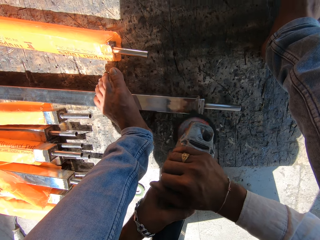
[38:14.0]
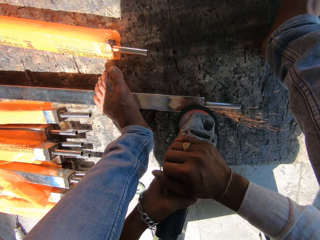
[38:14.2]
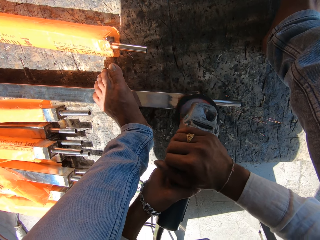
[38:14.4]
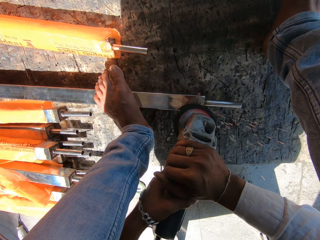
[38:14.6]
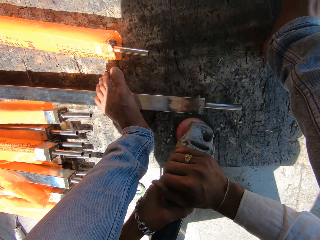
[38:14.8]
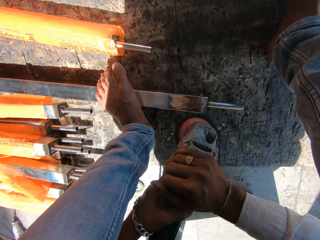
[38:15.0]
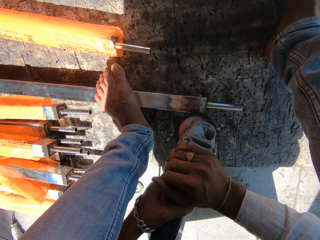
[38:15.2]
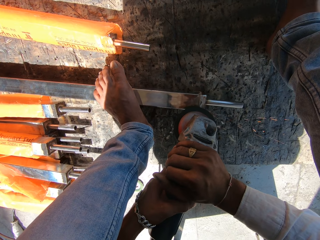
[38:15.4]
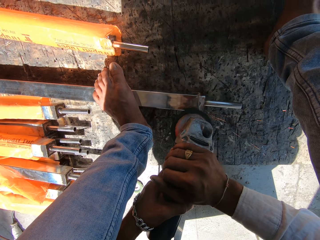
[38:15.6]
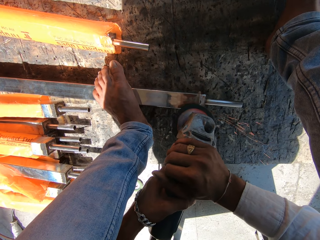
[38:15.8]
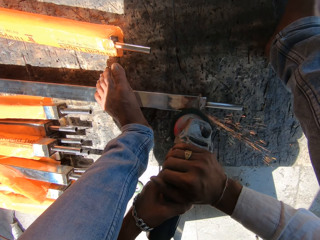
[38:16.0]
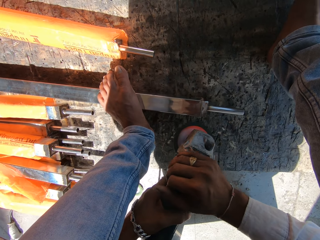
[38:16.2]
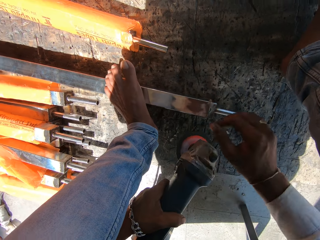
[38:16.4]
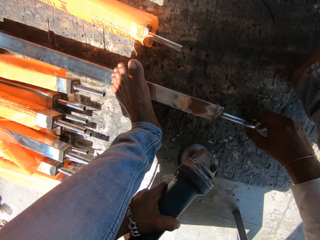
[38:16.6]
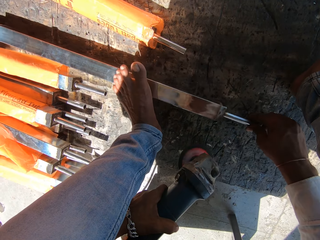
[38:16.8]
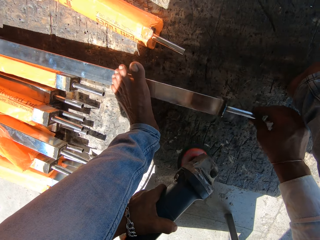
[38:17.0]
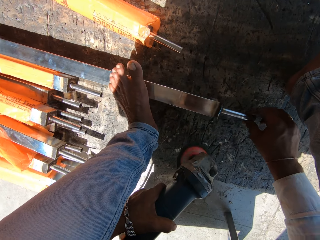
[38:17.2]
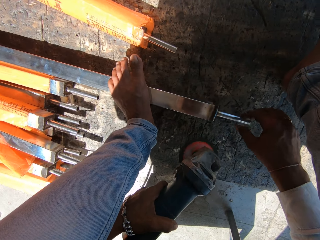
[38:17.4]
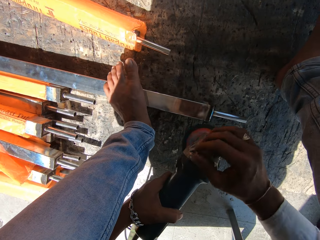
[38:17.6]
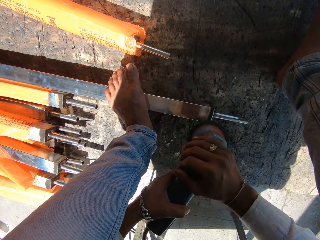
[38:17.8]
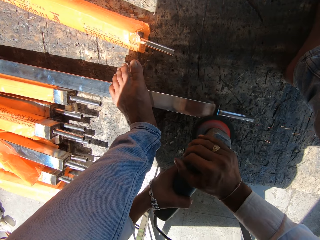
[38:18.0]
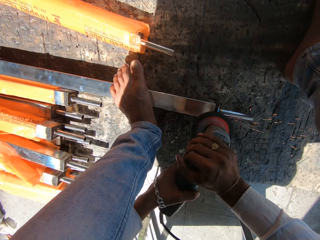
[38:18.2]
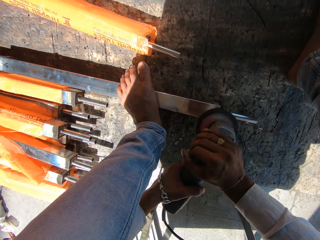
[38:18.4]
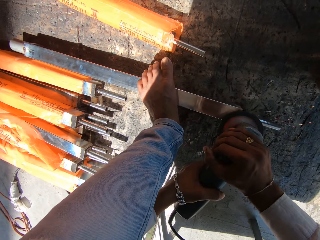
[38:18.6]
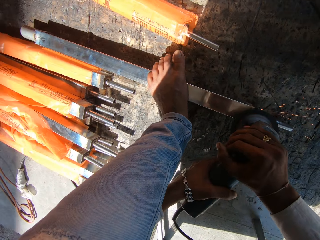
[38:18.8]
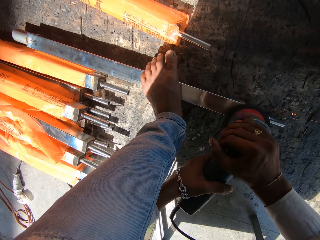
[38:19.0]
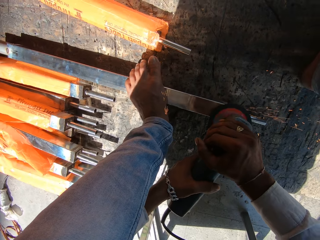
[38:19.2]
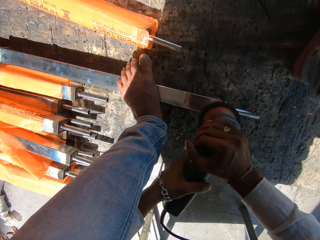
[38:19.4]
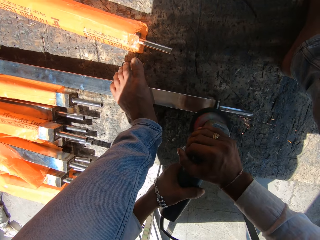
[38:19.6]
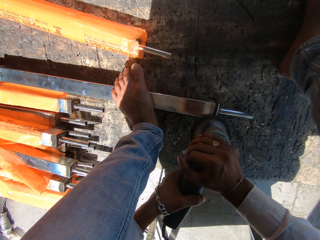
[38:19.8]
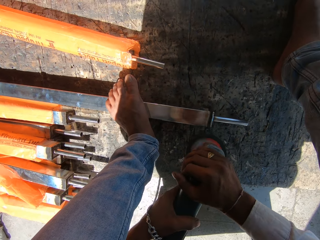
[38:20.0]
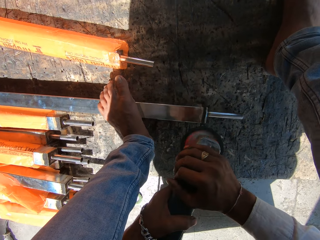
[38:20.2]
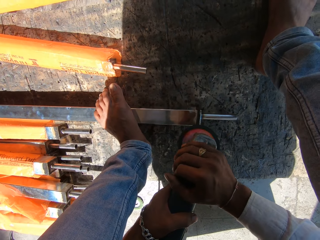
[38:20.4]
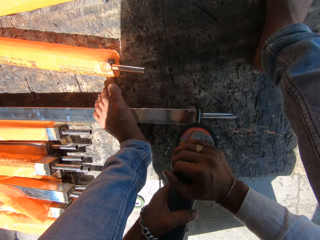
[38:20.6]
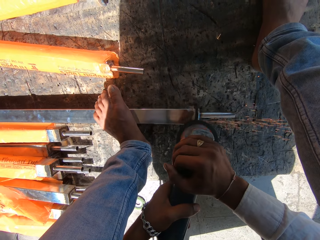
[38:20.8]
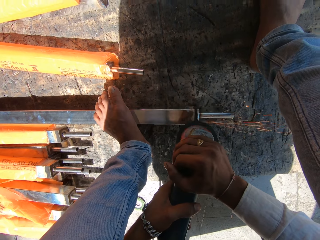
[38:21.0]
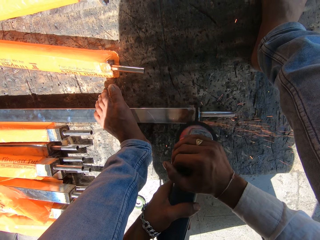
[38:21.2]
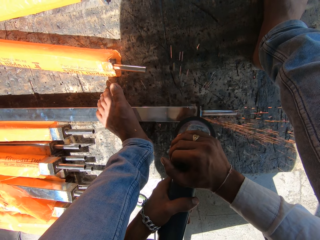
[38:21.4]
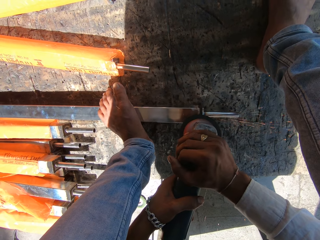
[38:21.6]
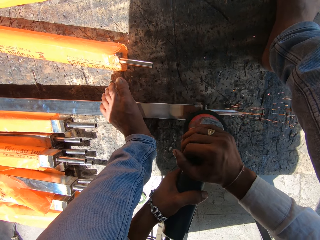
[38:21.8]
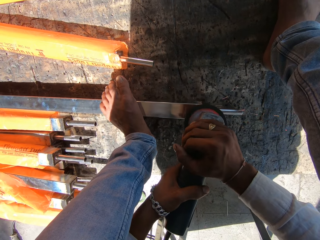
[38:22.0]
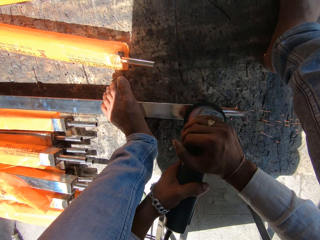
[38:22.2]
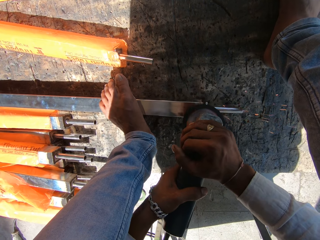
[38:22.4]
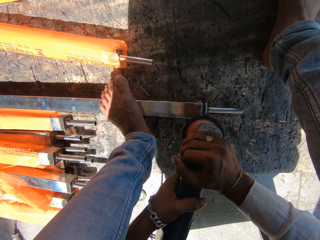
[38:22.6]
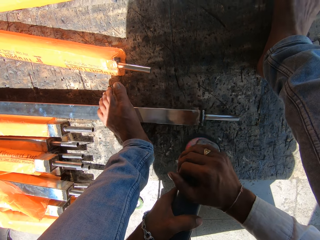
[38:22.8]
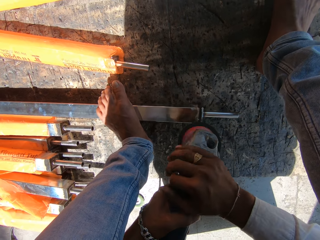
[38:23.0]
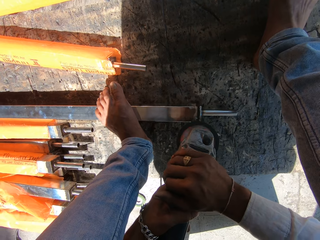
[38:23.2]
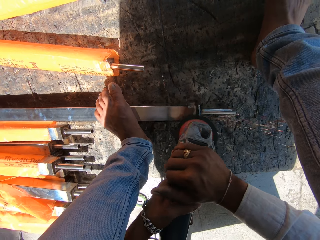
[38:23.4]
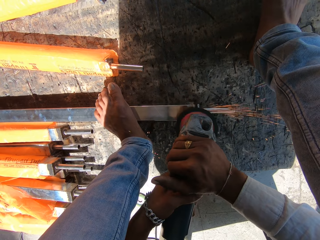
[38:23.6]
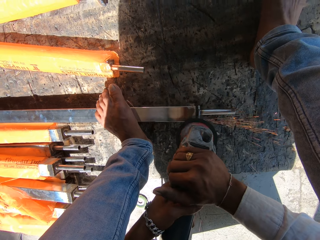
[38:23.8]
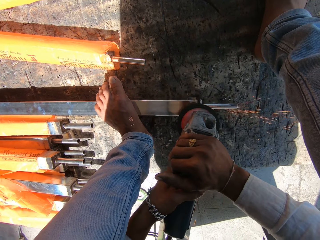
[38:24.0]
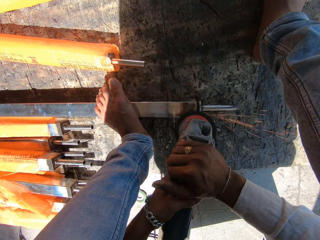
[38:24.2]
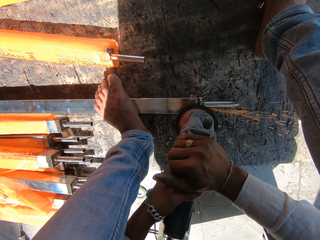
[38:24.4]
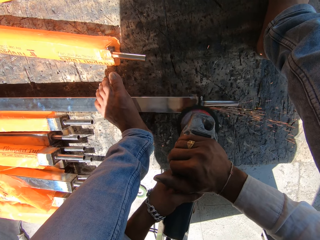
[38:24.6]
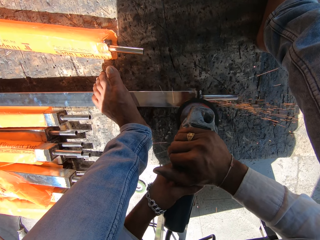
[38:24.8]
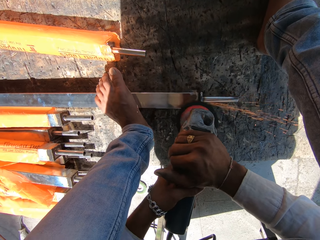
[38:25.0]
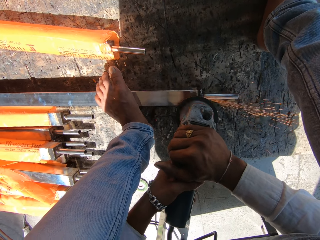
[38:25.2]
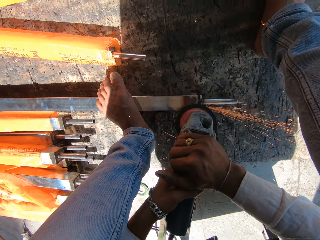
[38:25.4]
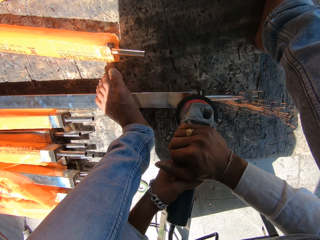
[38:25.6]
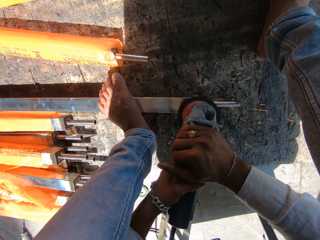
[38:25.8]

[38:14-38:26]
The camera wearer holds the angle grinder with his left hand. He turns the metal baluster on the floor with his right hand. He holds the angle grinder with both hands. He sands the metal baluster on the floor with the angle grinder in both hands.

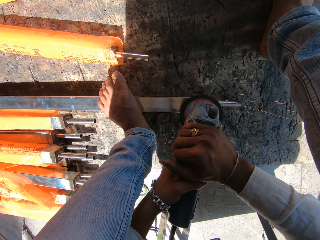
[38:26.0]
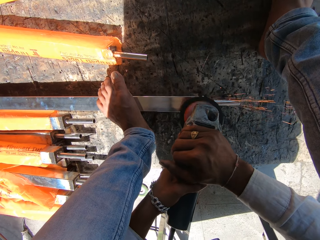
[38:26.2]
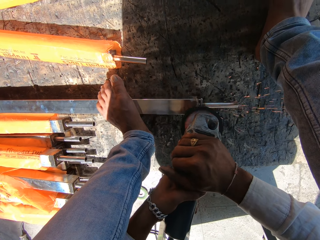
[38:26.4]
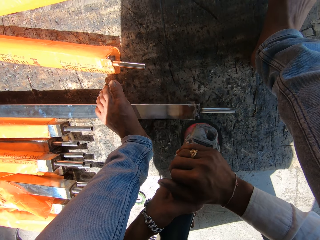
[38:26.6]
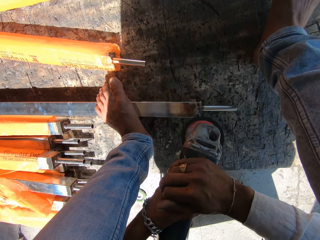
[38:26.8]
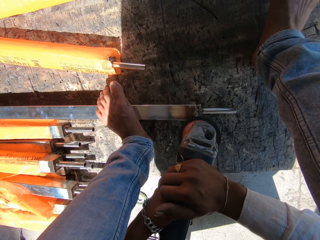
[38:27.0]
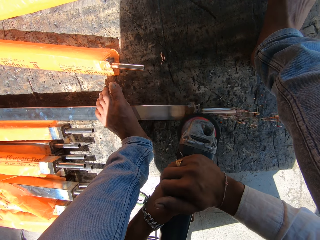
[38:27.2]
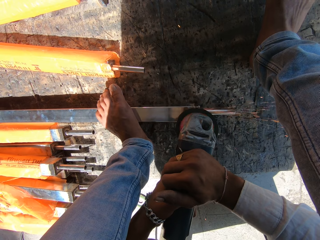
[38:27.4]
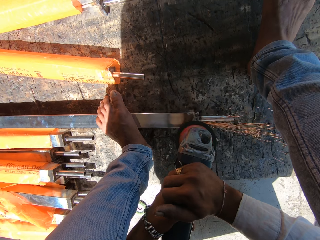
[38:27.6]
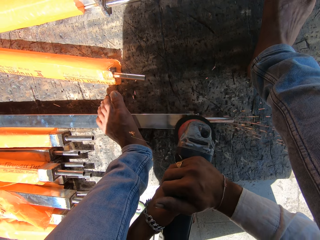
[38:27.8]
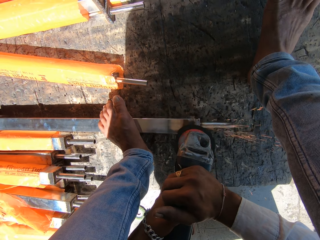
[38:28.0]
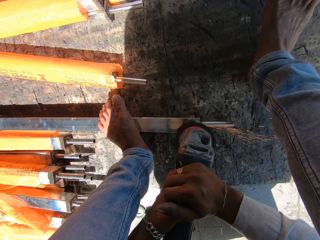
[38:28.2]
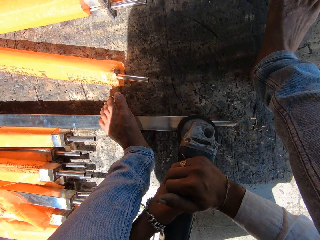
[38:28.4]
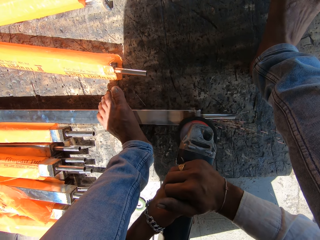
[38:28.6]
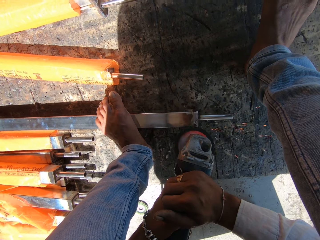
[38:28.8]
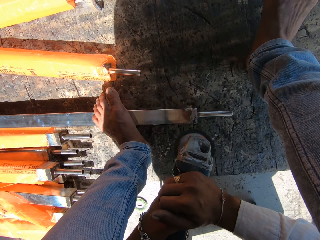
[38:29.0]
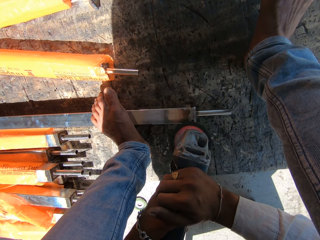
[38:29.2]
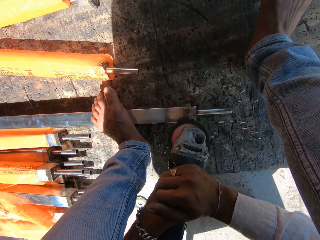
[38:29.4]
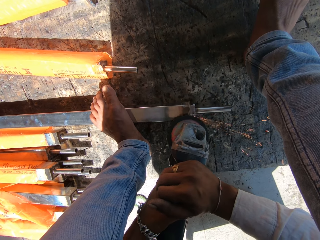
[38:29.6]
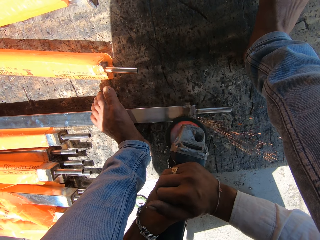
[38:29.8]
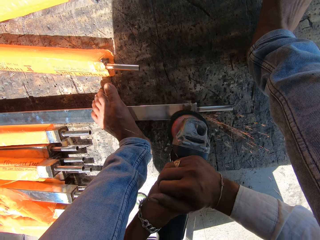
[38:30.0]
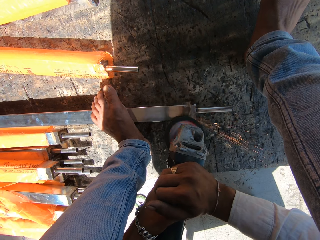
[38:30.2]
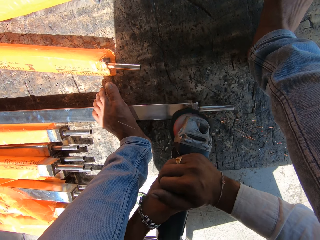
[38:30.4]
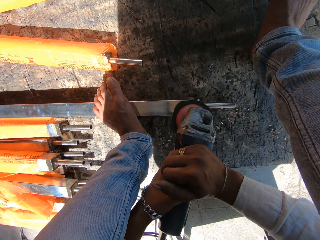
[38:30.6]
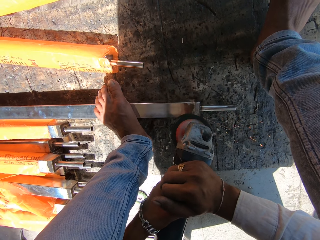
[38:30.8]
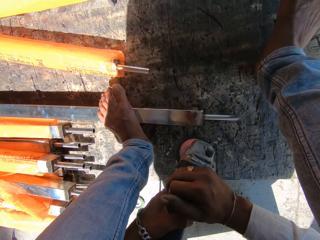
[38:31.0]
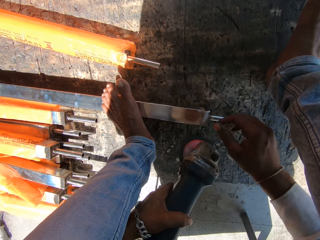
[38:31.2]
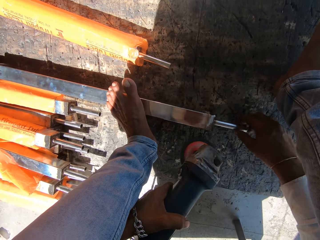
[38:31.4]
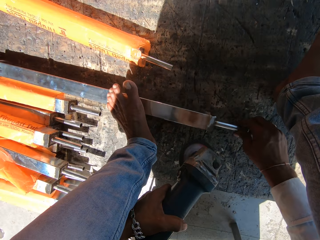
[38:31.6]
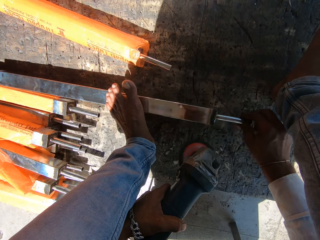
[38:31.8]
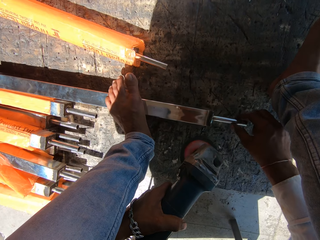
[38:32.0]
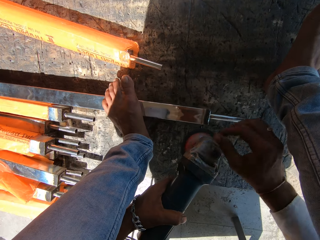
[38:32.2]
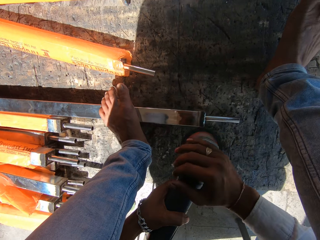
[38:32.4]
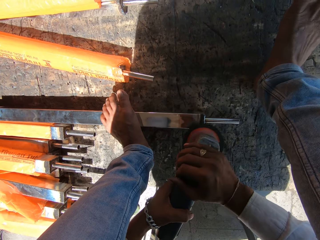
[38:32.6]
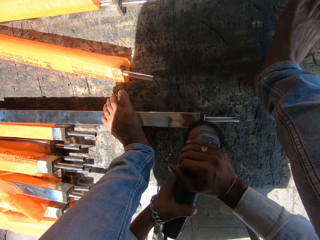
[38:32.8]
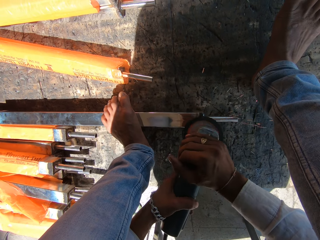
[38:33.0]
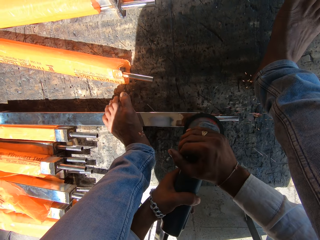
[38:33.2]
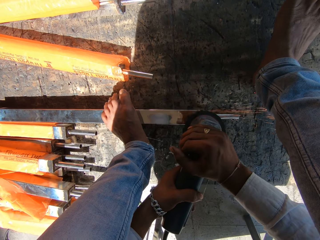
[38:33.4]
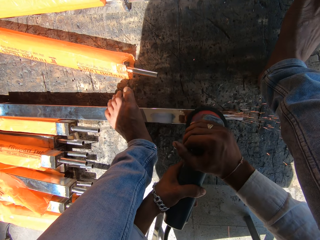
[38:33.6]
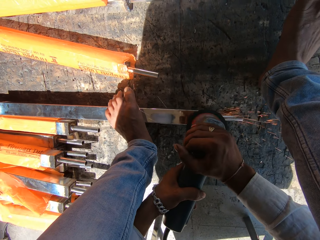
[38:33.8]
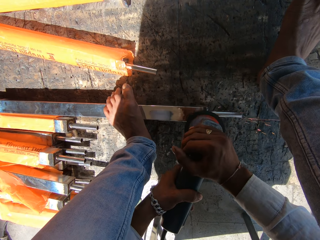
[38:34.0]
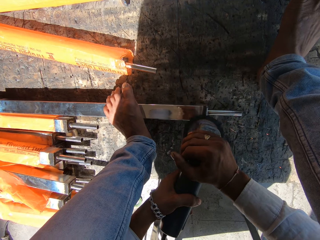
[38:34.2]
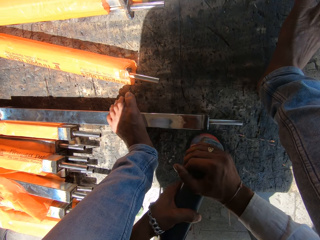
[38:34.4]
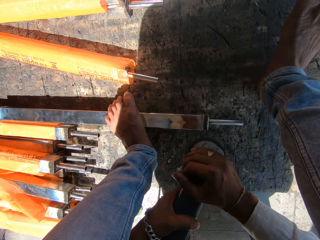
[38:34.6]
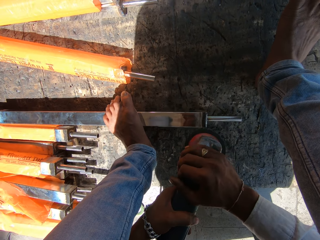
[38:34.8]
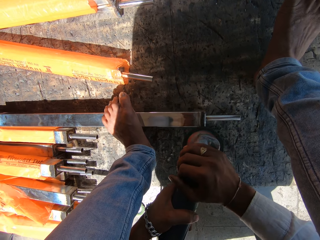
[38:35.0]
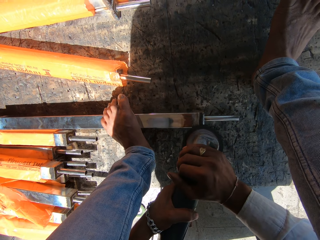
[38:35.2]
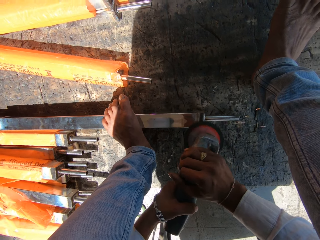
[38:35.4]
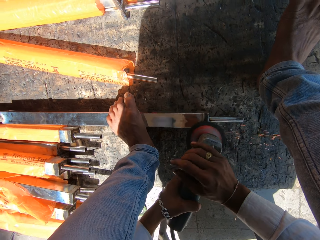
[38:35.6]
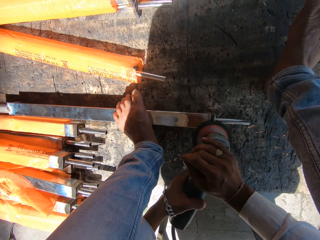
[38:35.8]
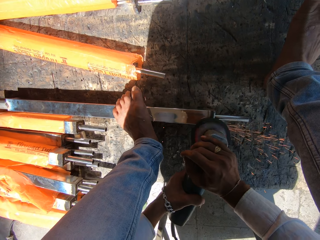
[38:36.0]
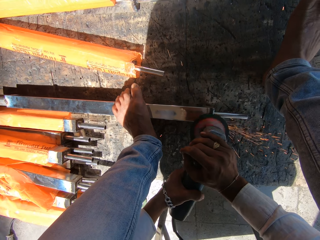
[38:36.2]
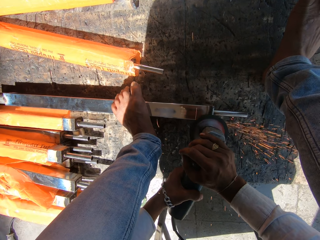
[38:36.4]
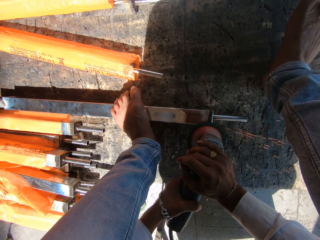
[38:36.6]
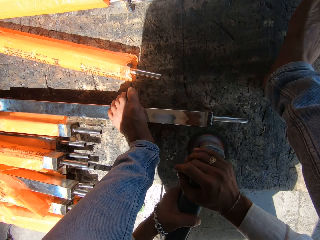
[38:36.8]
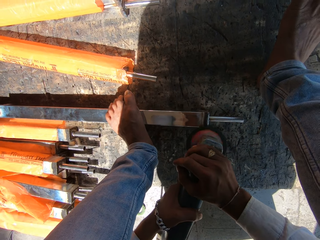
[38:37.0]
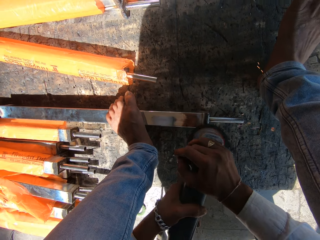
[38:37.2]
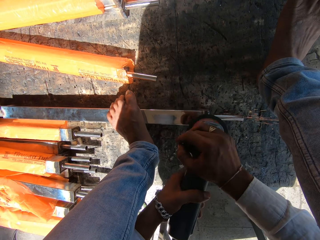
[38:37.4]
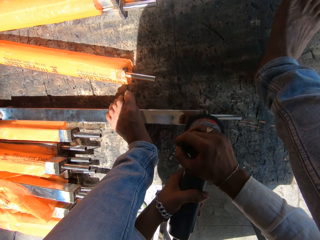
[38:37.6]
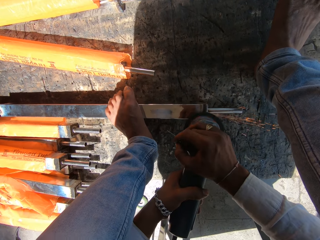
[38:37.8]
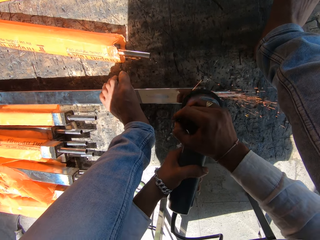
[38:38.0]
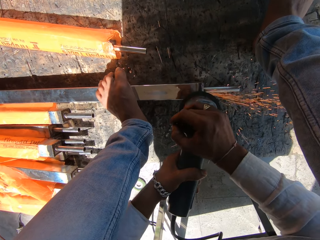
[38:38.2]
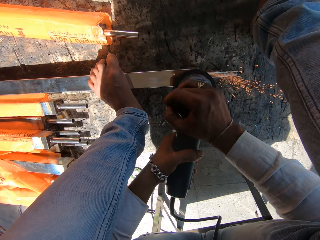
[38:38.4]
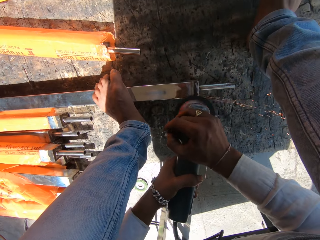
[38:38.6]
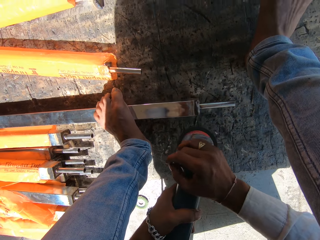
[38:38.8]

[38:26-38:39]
The camera wearer holds the angle grinder with his left hand. He turns the metal baluster on the floor with his right hand. He holds the angle grinder with both hands. He sands the metal baluster on the floor with the angle grinder in both hands.
